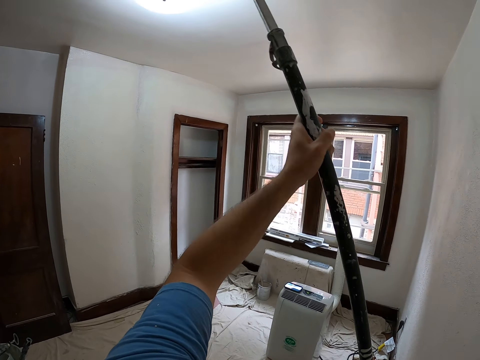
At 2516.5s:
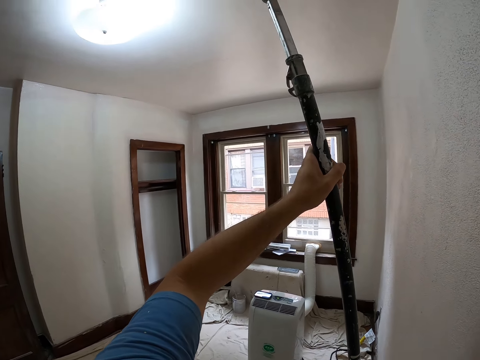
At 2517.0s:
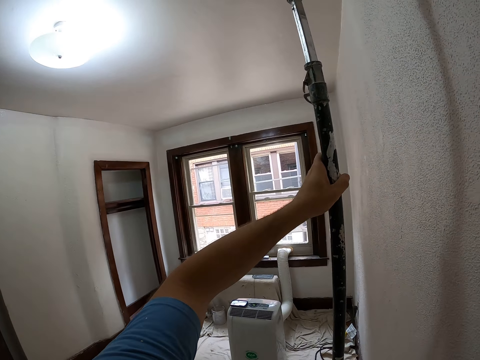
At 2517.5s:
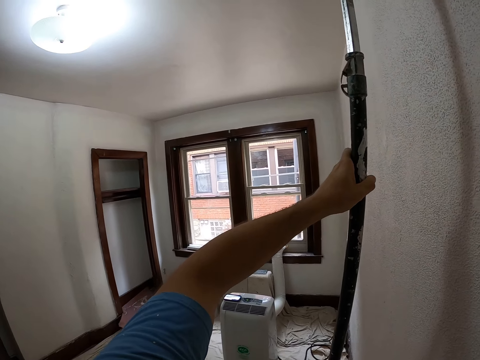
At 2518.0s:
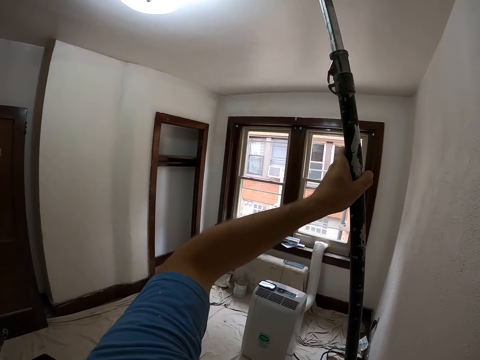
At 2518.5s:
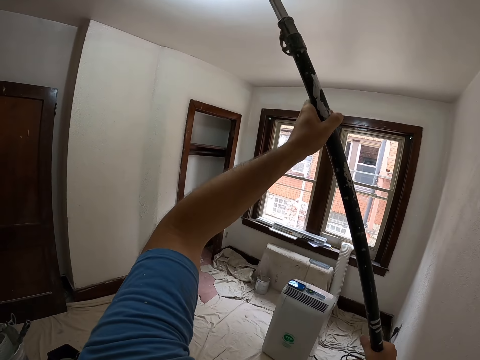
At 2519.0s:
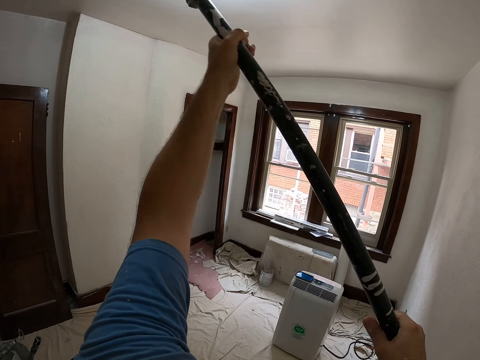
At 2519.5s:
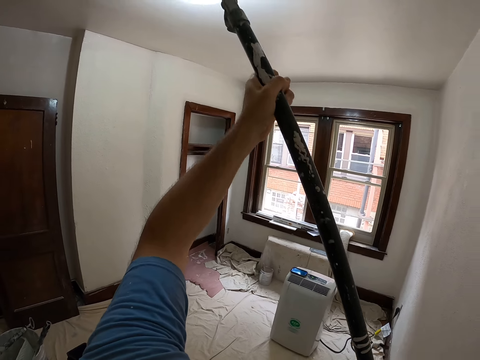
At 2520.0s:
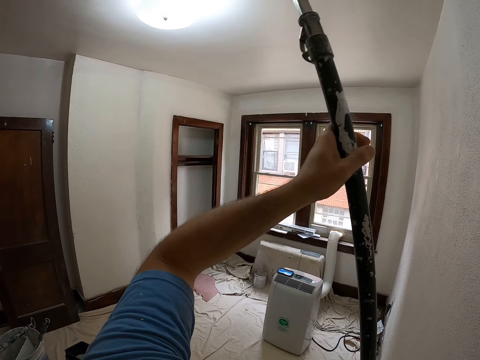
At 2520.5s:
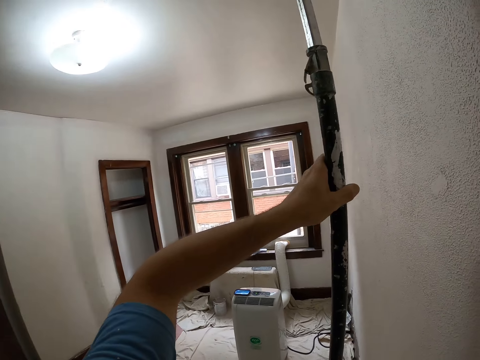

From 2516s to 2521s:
The camera wearer paints the ceiling with a roller brush.

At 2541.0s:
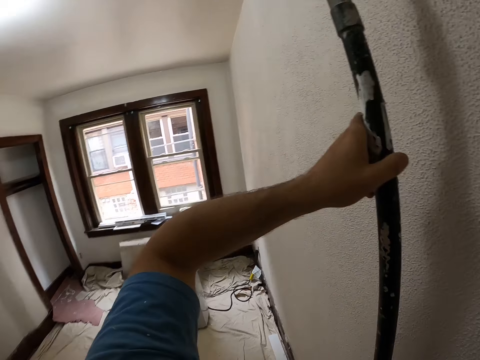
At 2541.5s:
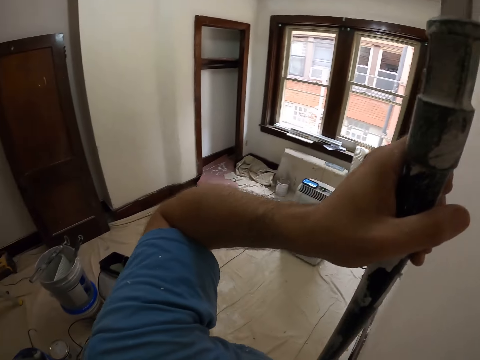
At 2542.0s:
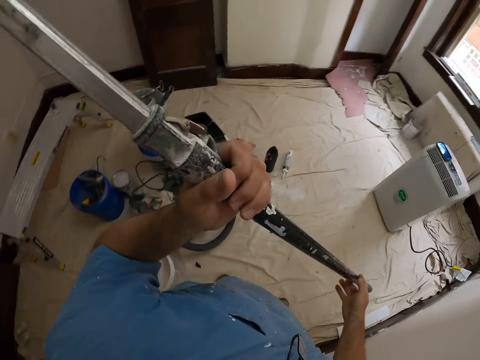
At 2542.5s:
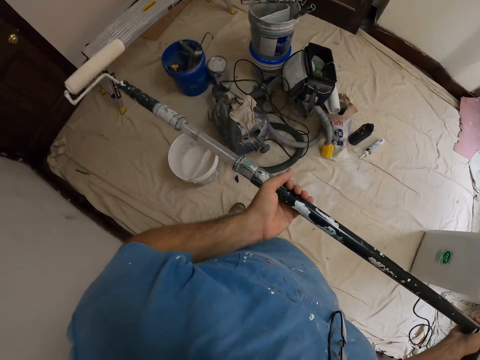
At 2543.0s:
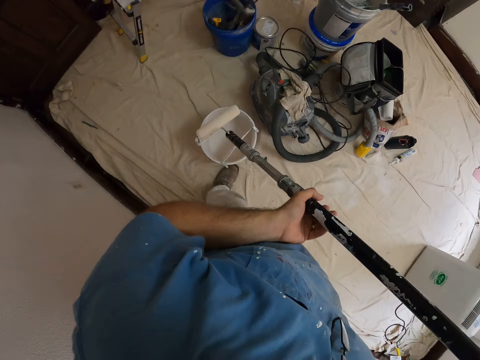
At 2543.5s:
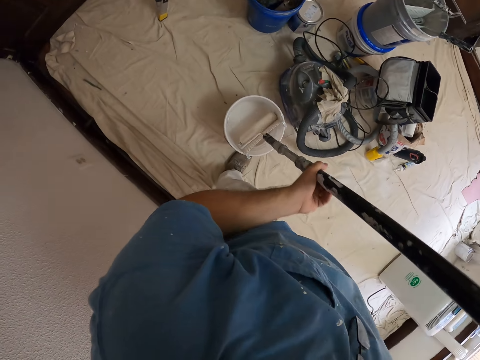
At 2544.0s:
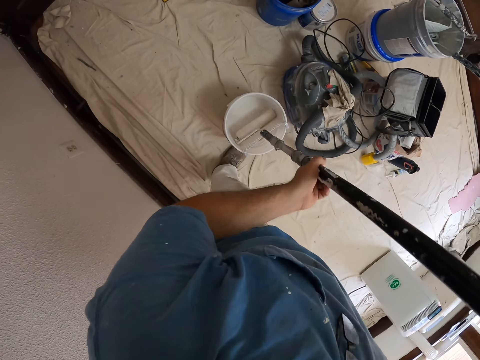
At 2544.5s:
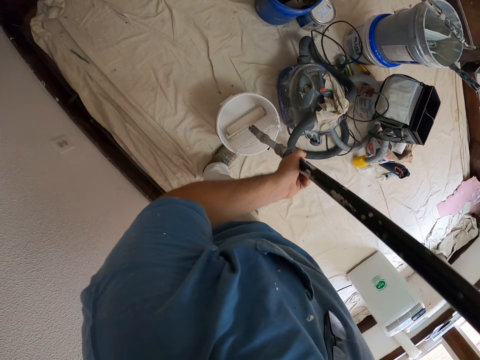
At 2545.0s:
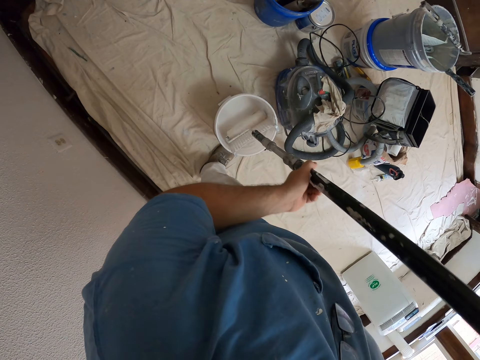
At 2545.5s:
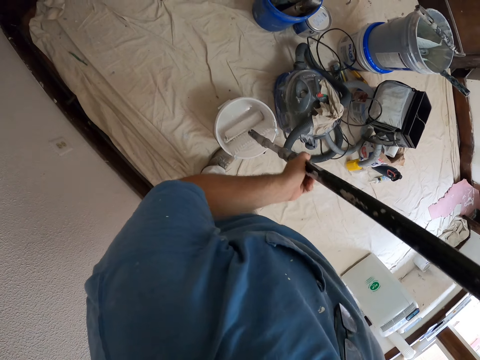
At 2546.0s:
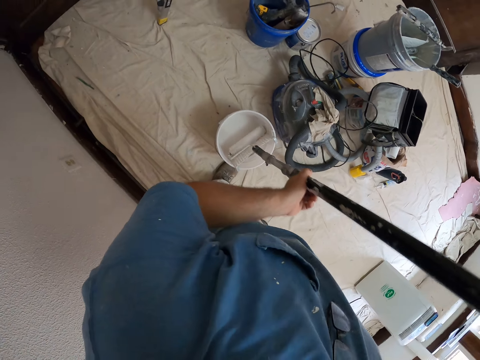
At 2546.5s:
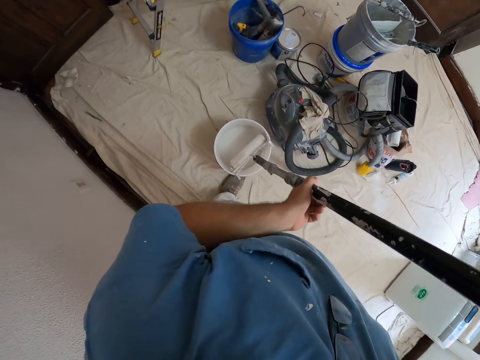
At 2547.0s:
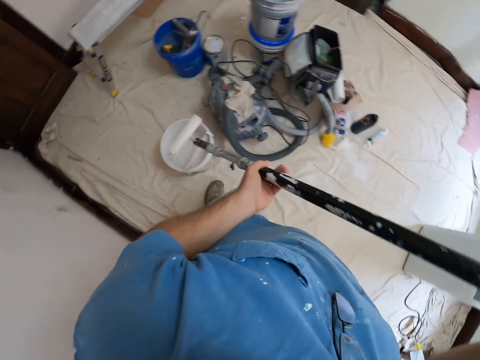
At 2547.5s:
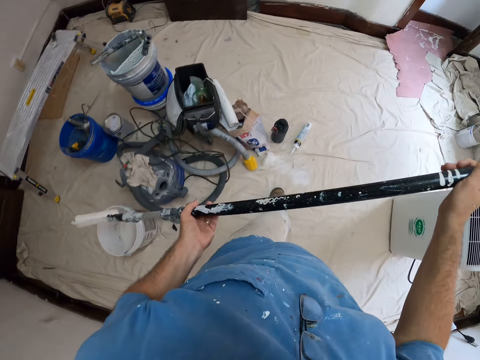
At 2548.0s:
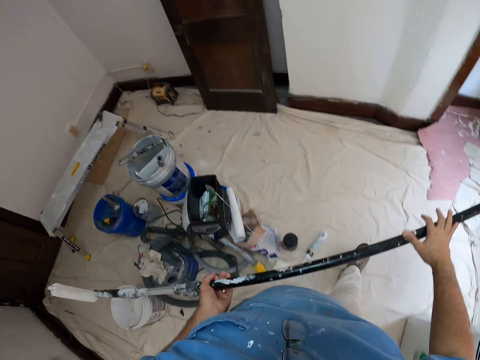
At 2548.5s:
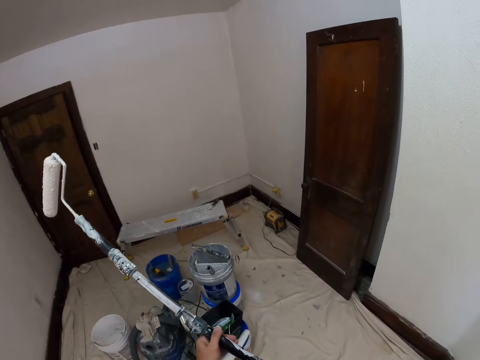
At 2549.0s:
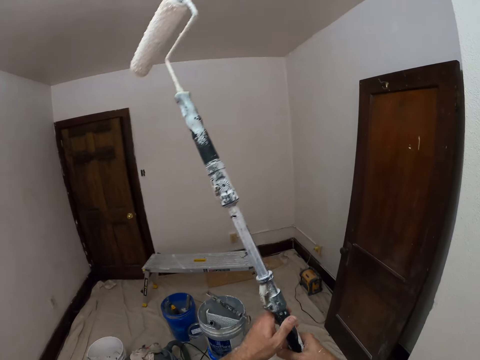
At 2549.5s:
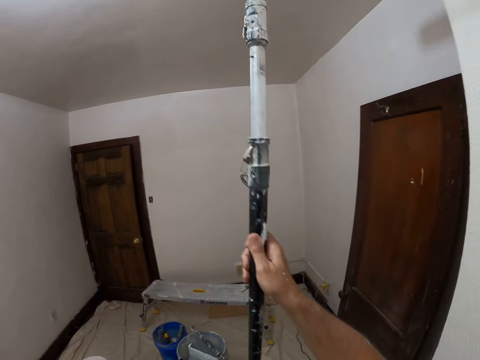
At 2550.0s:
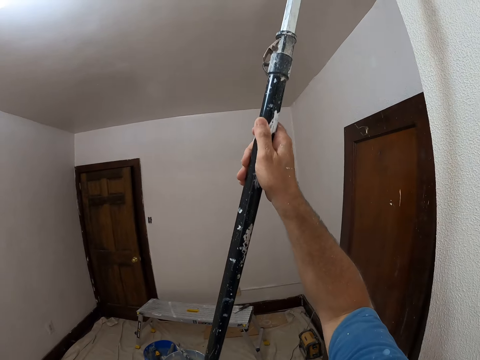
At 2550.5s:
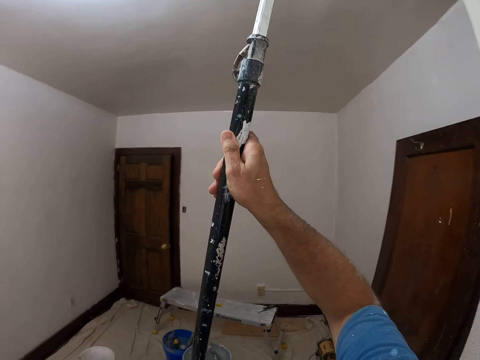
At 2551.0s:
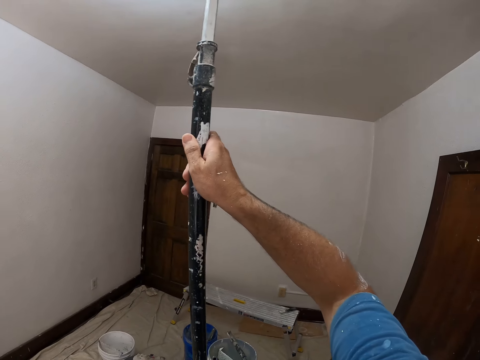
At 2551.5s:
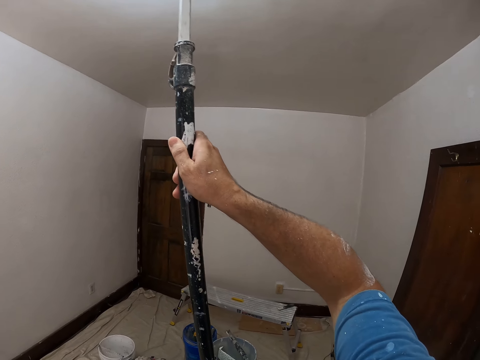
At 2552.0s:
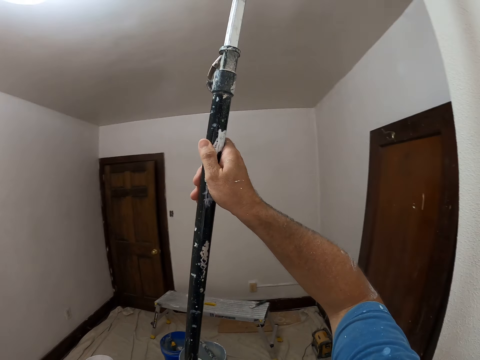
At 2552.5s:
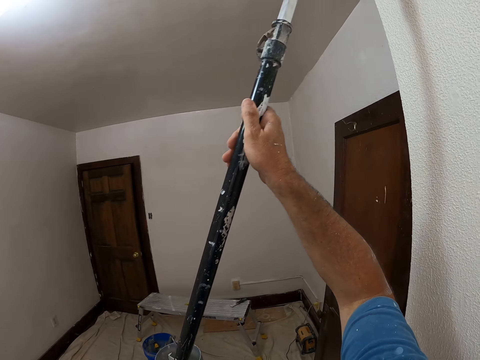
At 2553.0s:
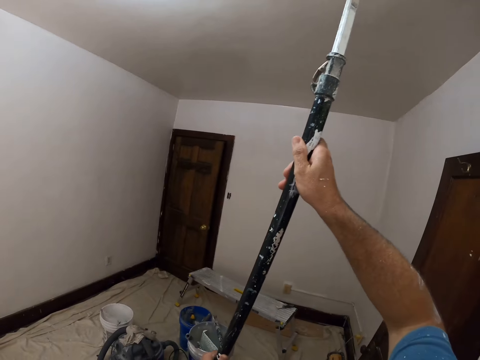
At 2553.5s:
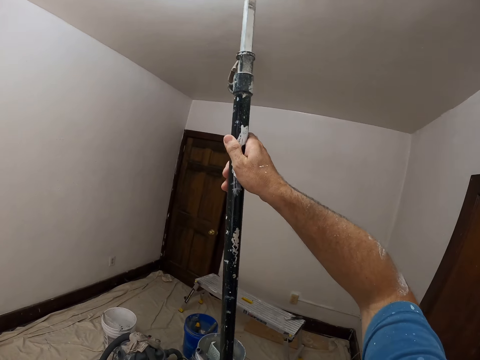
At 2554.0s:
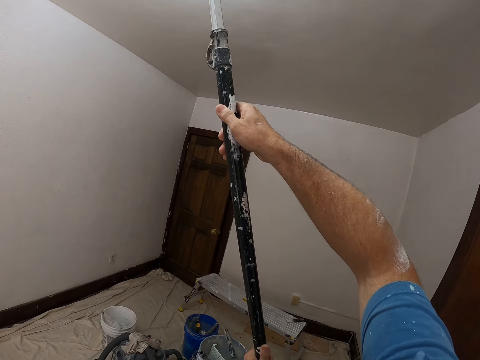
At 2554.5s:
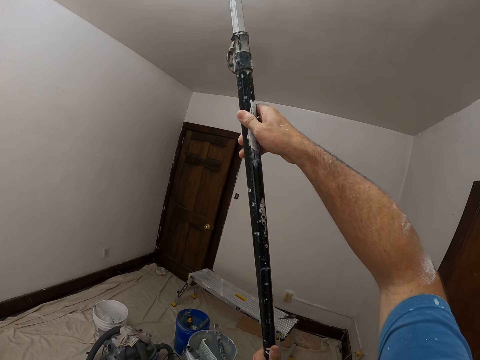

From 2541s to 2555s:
The camera wearer dips a roller paint brush in a paint bucket. They paint the ceiling or a wall with the roller brush.

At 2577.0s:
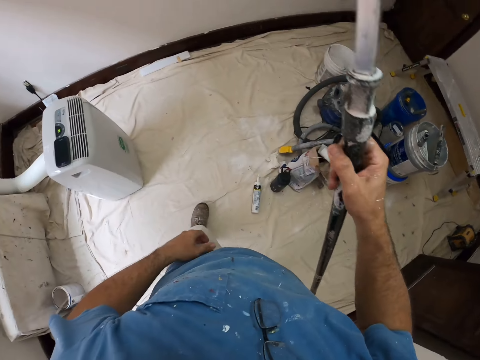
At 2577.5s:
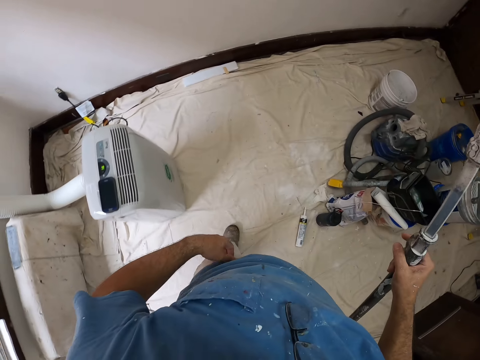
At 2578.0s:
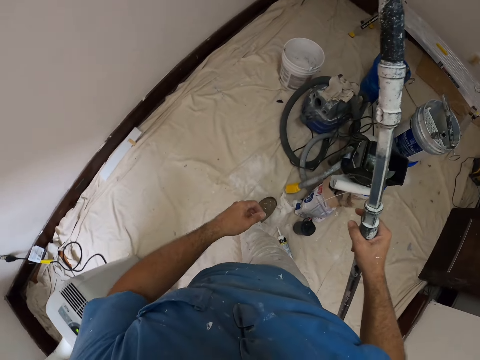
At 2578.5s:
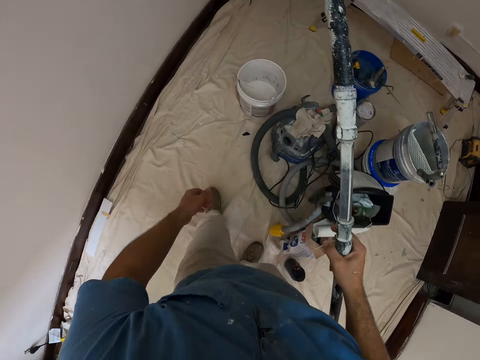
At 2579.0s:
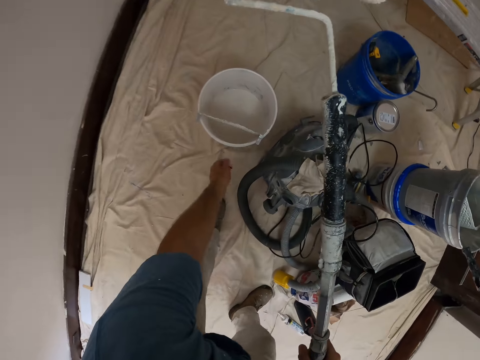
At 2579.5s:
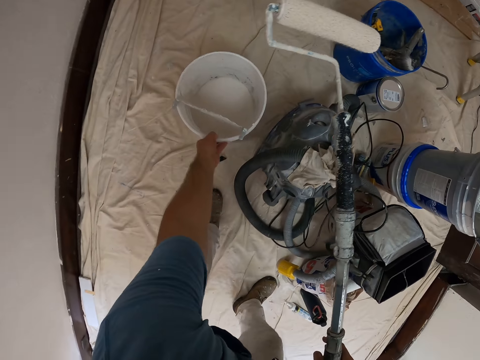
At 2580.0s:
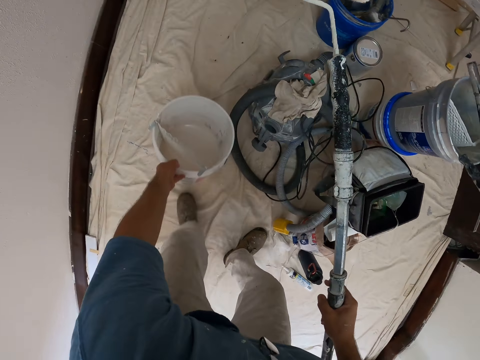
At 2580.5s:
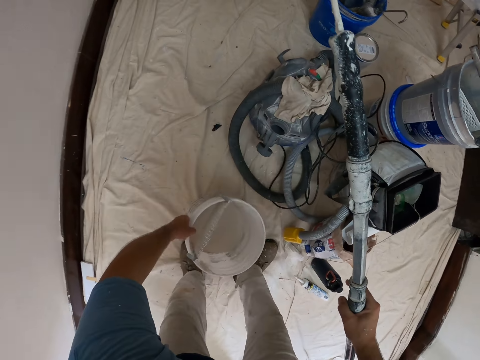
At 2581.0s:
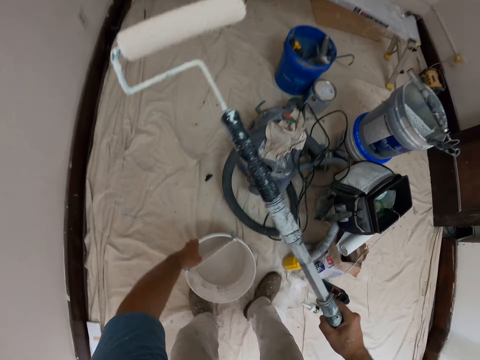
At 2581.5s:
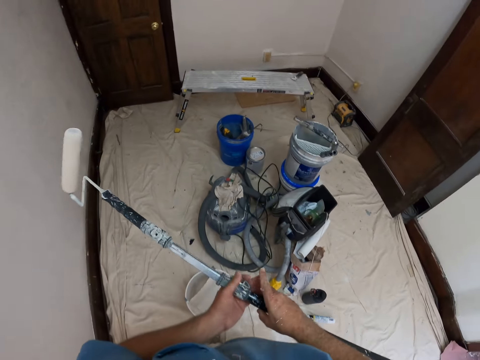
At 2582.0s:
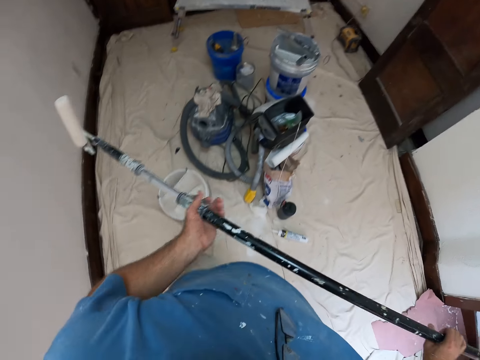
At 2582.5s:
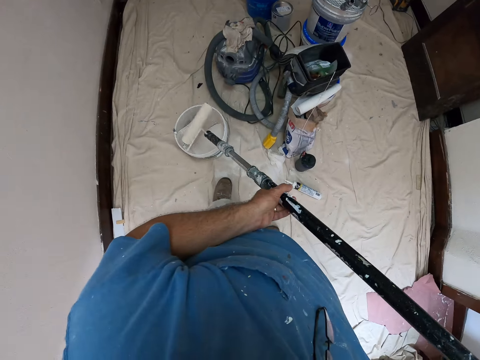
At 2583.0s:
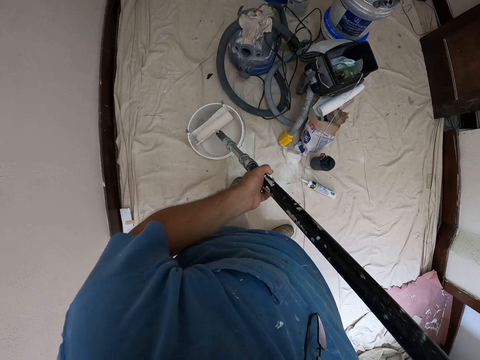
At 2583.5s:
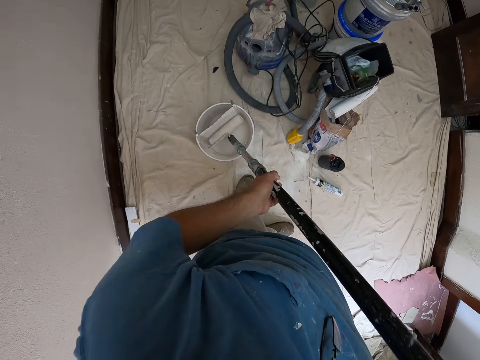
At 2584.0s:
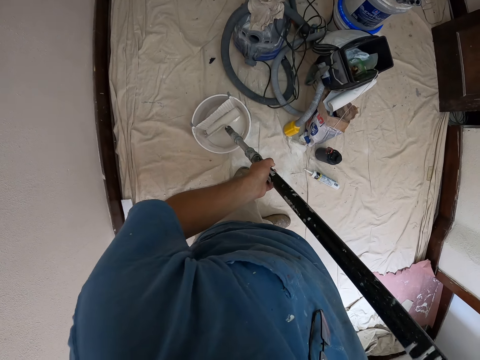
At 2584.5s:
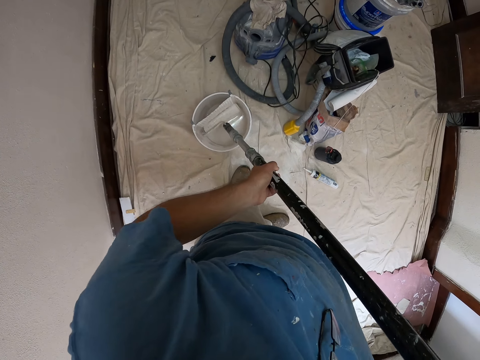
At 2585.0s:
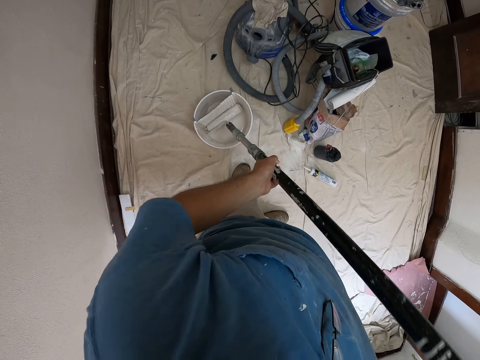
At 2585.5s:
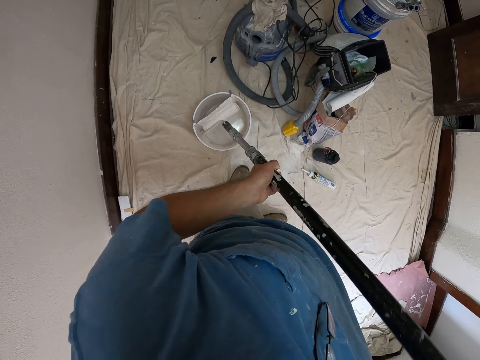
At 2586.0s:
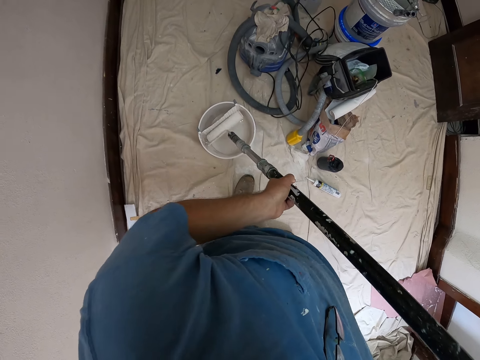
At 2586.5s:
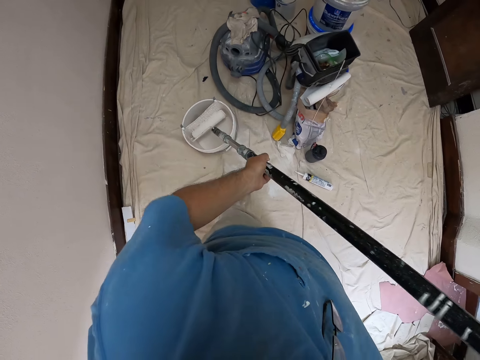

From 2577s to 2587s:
The camera wearer pulls a paint bucket. They dip a roller paint brush in the paint bucket.
